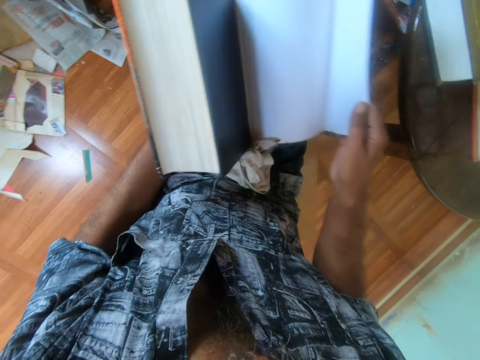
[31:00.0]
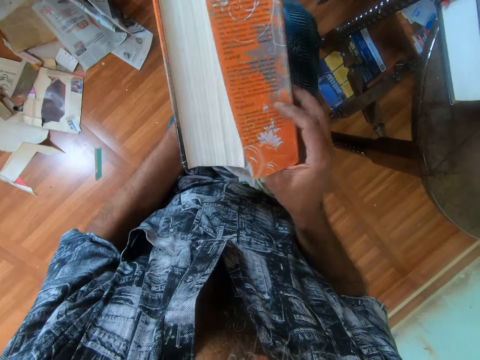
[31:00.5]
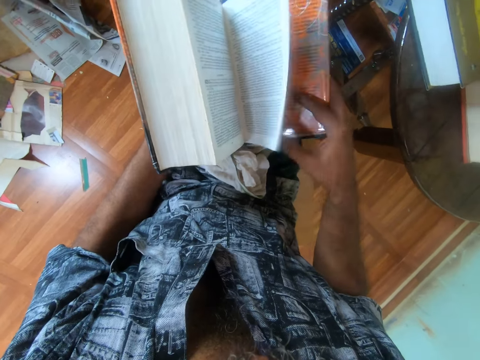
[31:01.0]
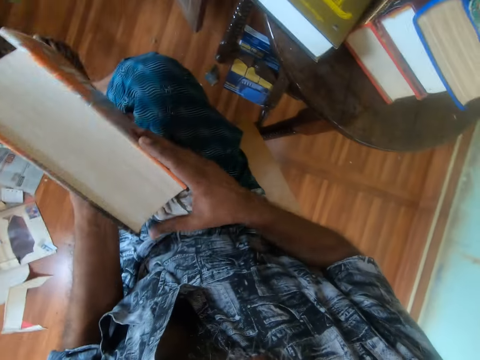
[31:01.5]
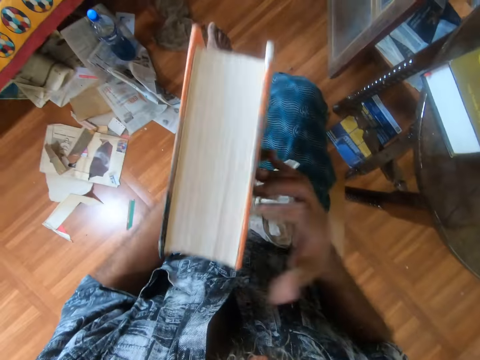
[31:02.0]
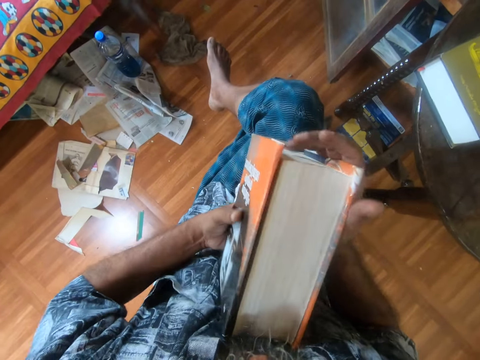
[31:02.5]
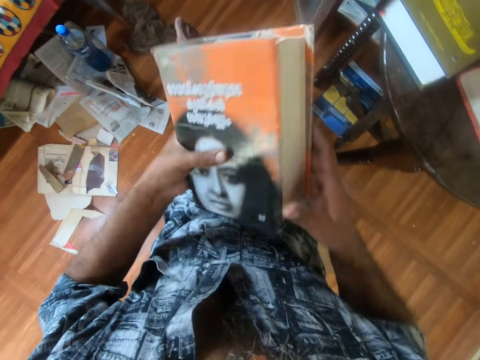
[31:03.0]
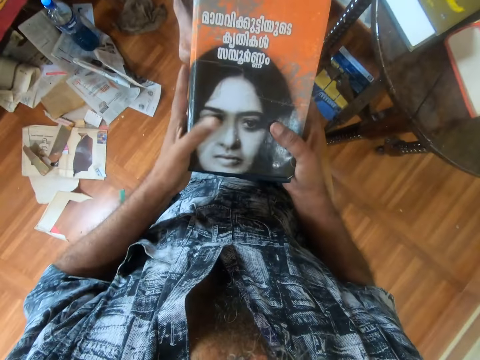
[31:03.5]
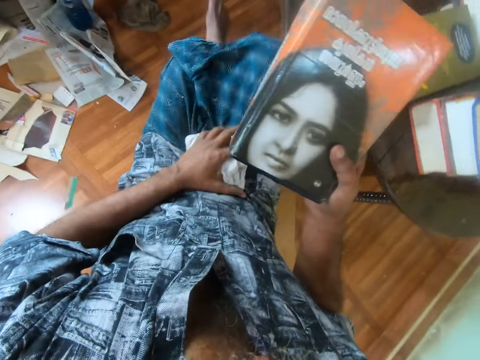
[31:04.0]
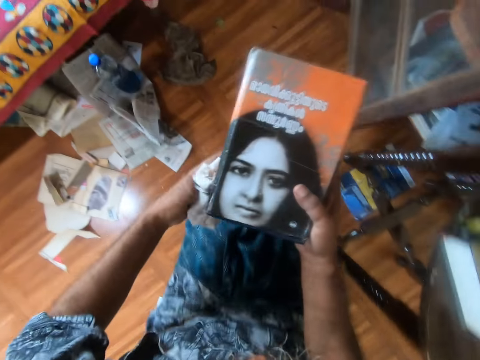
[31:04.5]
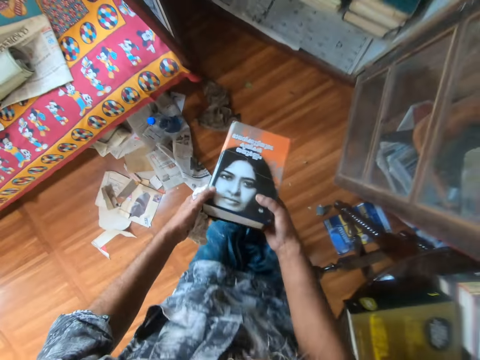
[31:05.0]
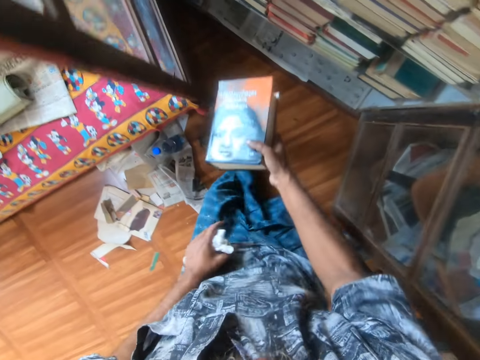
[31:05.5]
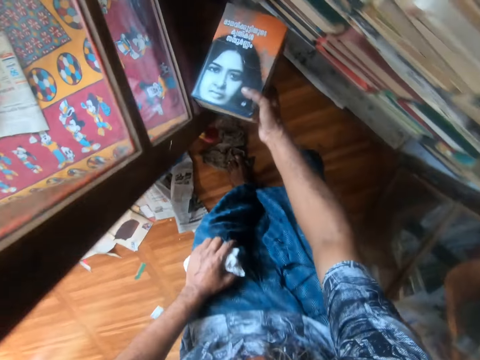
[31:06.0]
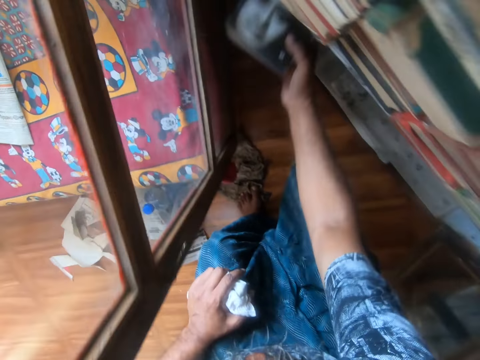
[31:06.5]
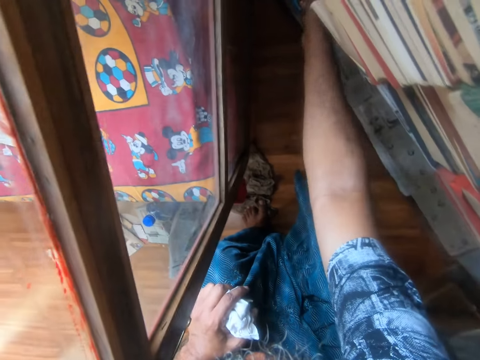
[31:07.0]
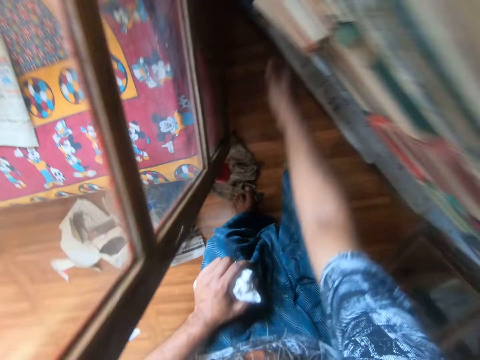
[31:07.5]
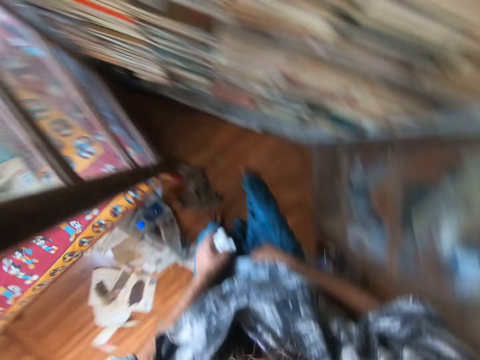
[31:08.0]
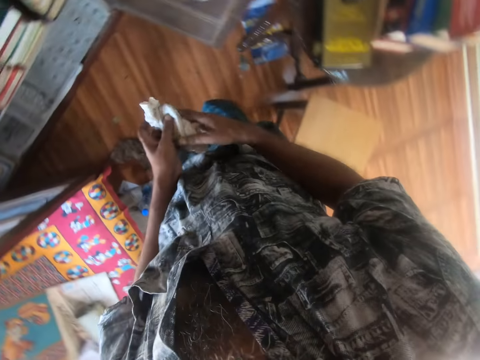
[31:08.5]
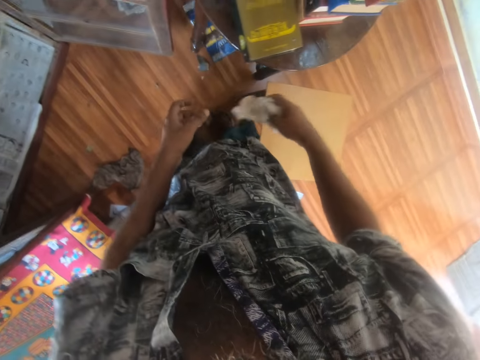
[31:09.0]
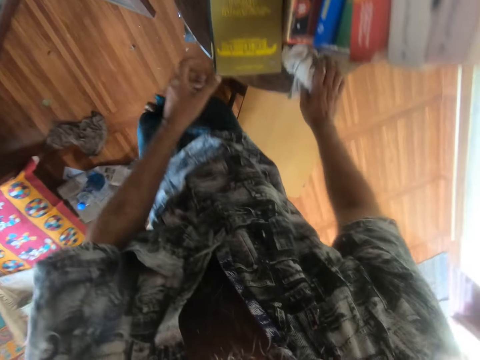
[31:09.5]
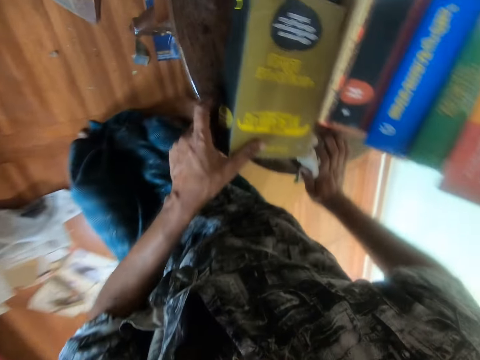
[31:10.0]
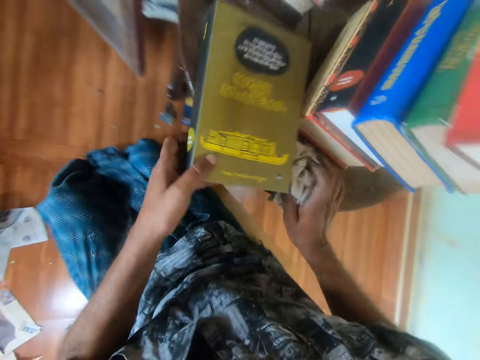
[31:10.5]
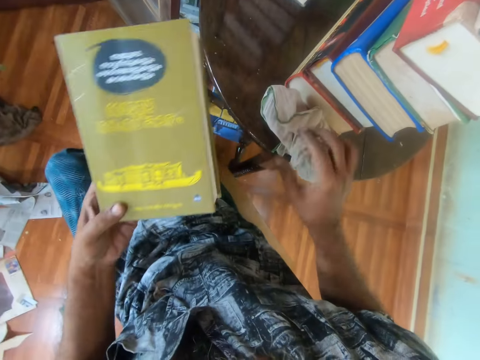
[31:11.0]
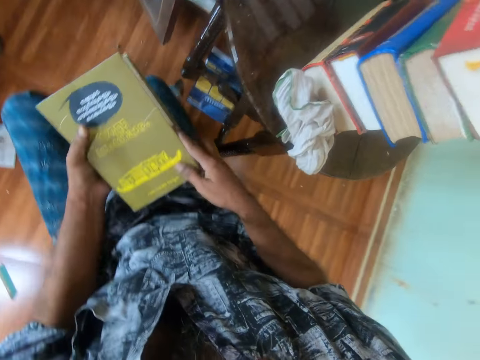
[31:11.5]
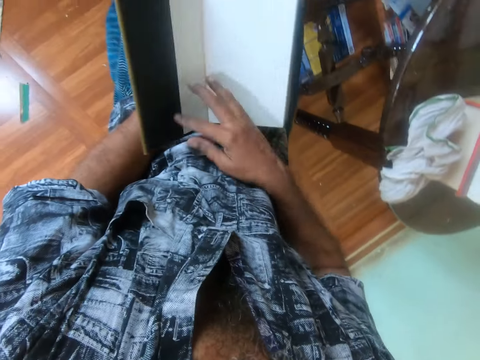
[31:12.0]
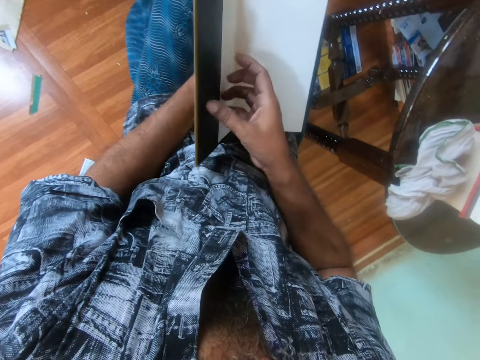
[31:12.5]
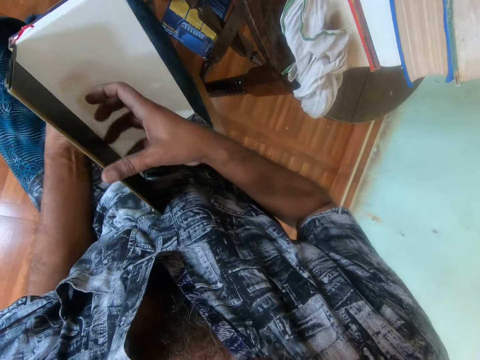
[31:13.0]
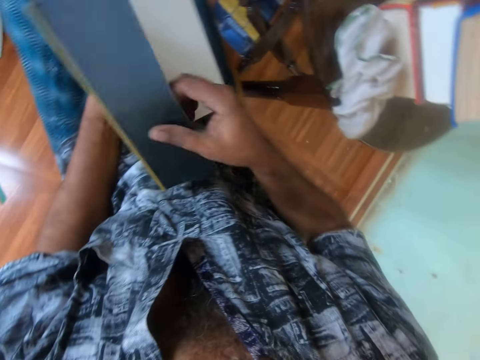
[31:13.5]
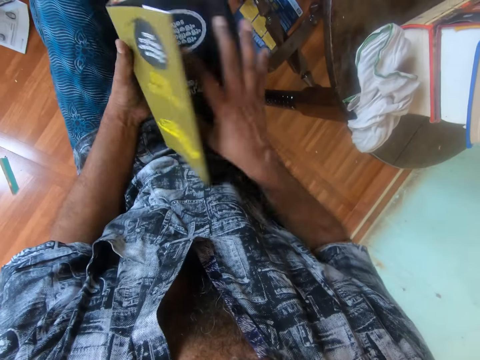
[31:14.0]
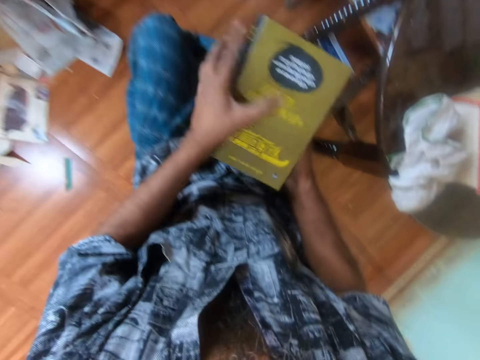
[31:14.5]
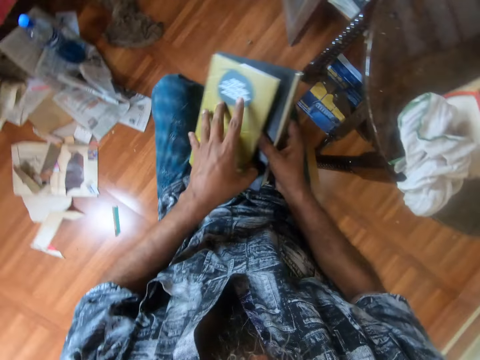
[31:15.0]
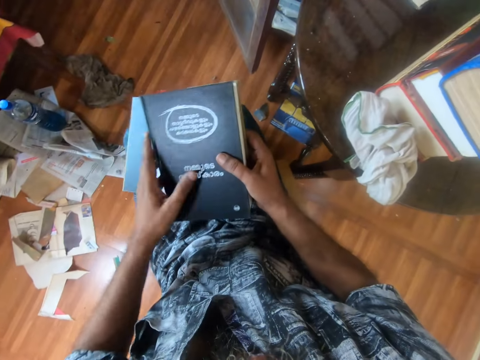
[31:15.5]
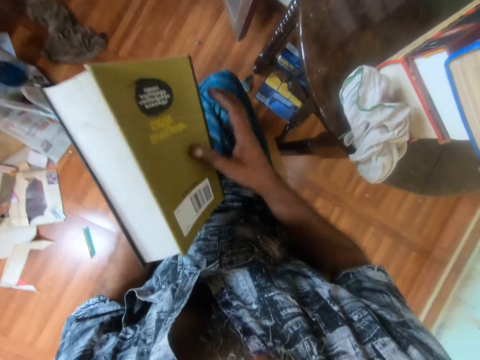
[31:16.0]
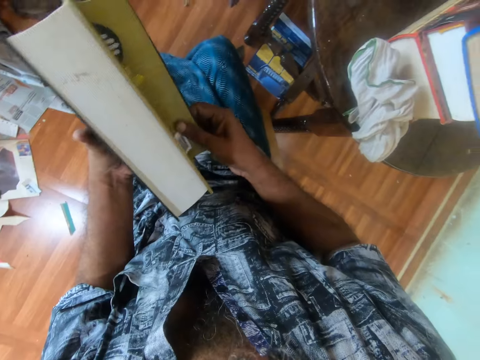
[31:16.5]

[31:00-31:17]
The camera wearer unfolds the book cover. They fold the cover on the book, close the book, carry the book and pick a piece of cloth. They stand up. They drop the book on the shelf. They hold the piece of cloth. They hold the table. They place the piece of cloth on the table. They sit down. They drop the piece of cloth. They lift the book. They hold the book. They open the book. They remove the cover from the book. They unfold the cover.

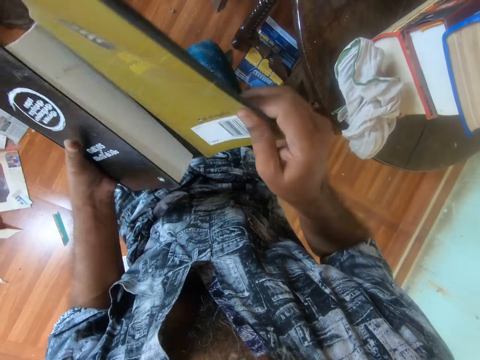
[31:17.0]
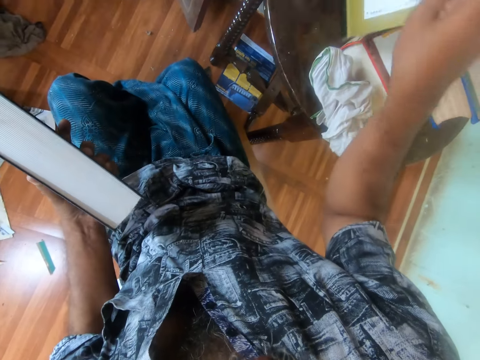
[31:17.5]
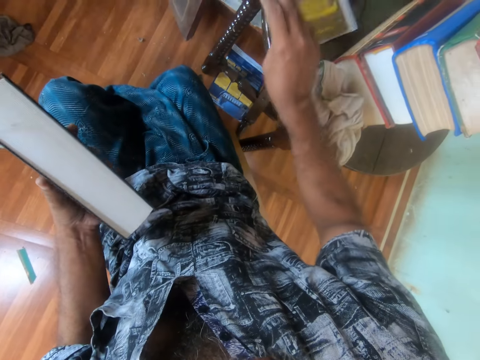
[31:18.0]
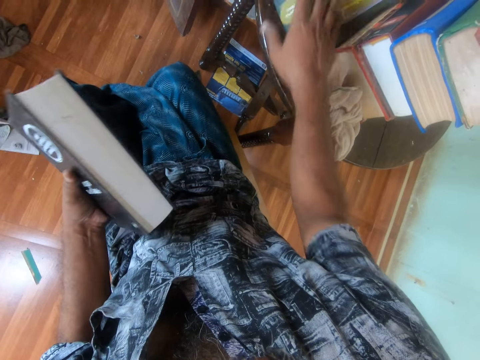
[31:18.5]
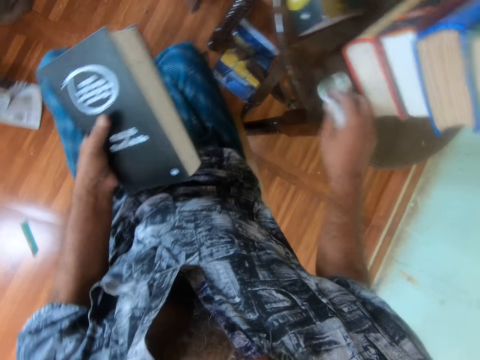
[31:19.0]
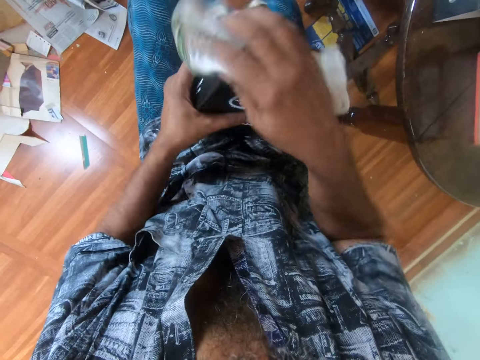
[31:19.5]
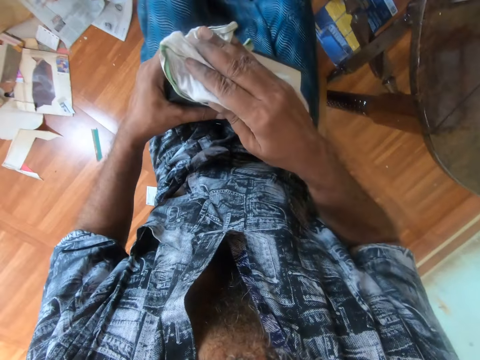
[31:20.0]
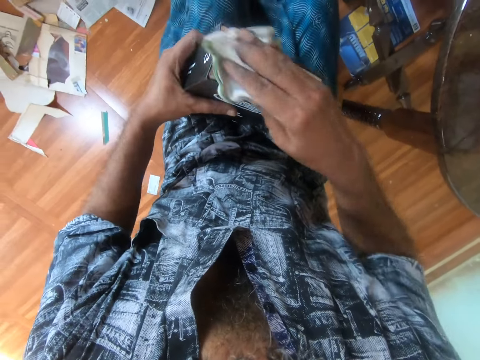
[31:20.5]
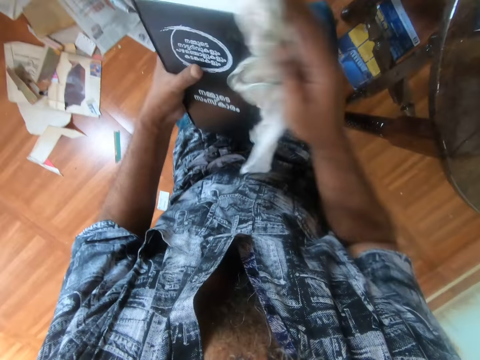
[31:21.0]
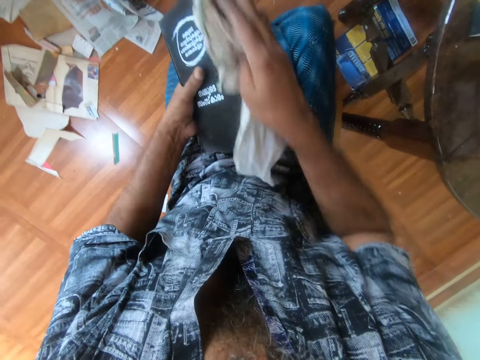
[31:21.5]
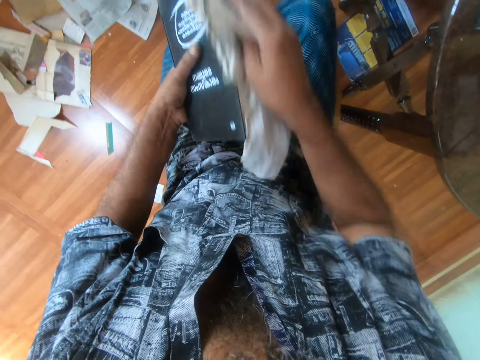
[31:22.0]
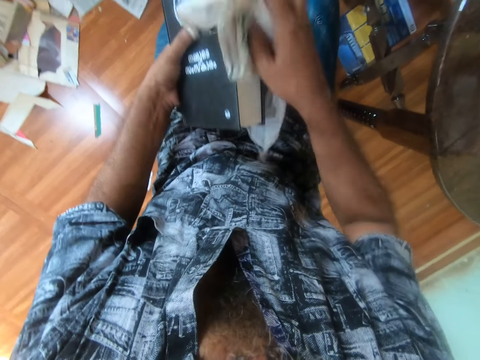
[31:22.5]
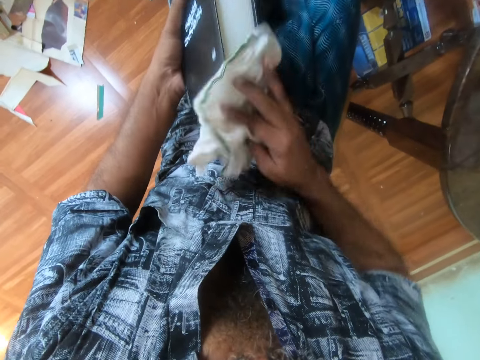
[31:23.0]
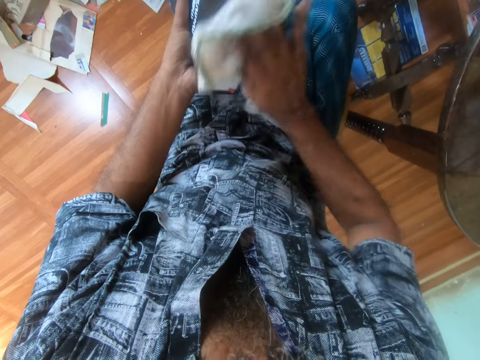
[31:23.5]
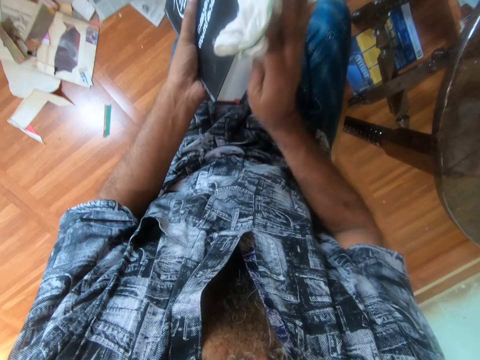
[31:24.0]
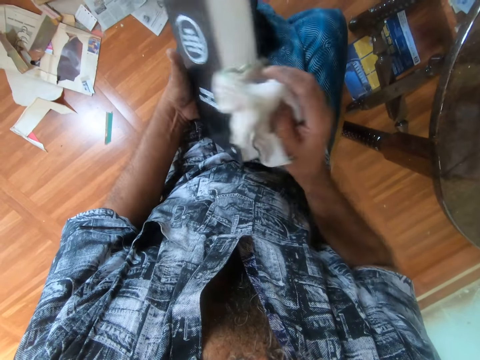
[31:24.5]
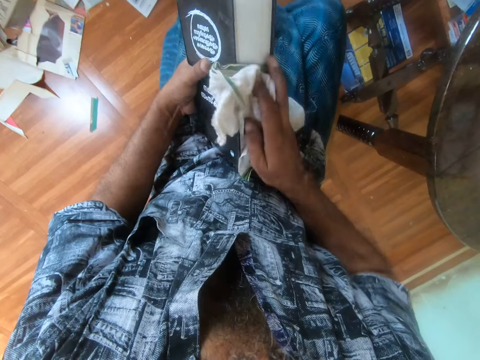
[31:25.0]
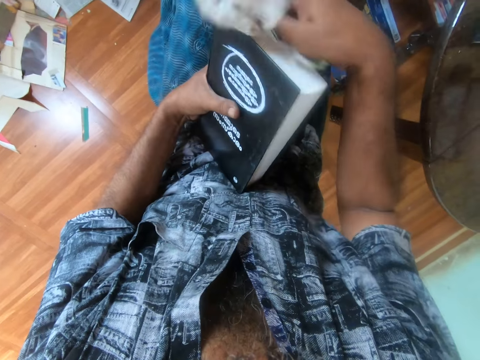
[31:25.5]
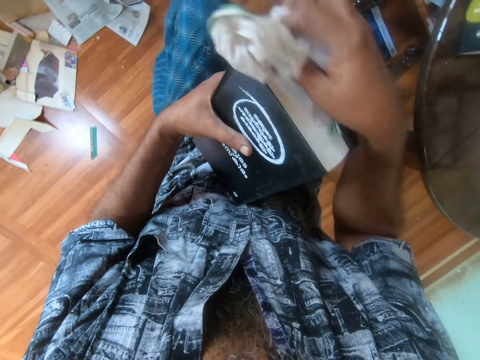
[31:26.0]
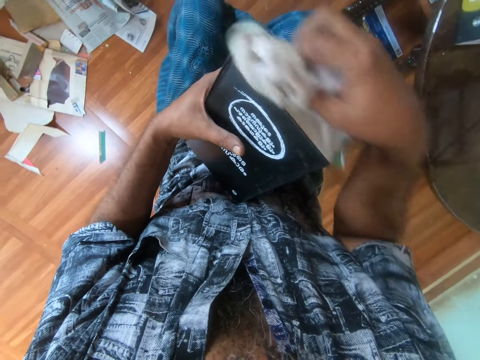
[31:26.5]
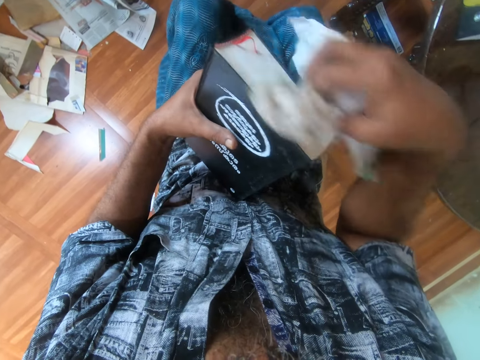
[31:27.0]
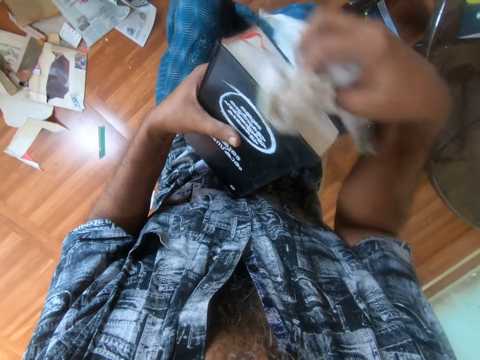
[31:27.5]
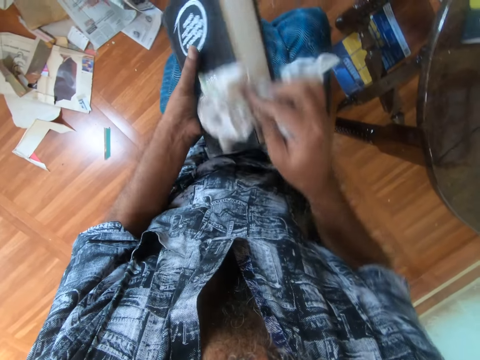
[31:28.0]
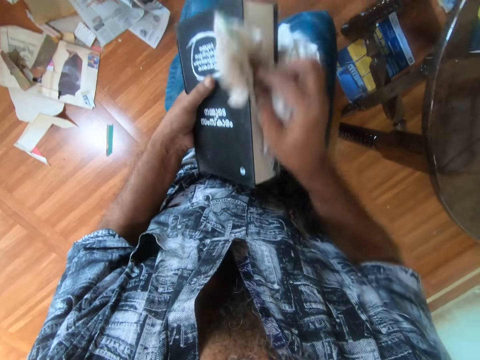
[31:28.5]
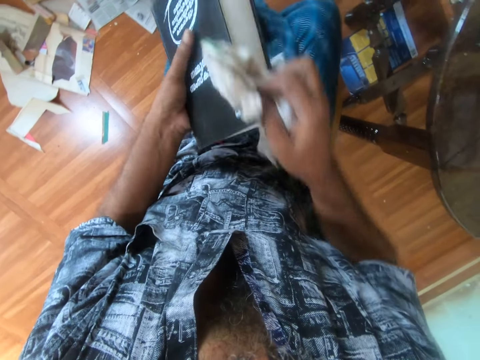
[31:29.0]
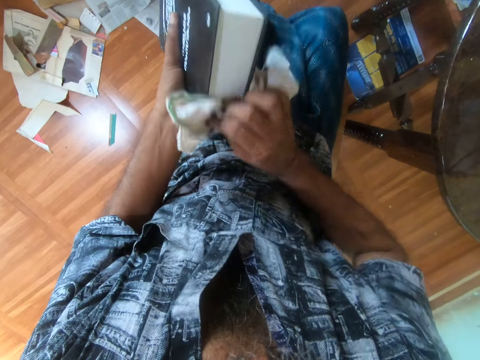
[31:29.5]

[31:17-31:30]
The camera wearer drops the book cover, picks a piece of cloth and wipes on the book.
